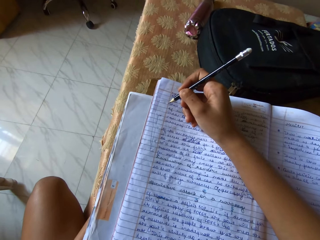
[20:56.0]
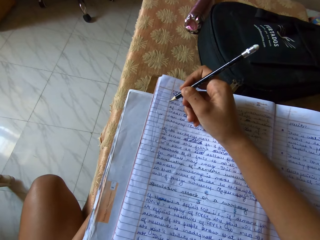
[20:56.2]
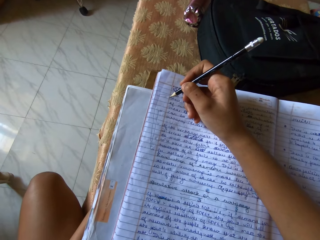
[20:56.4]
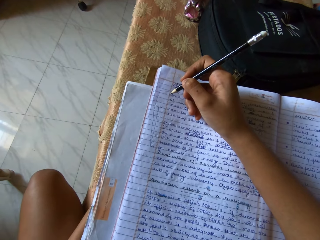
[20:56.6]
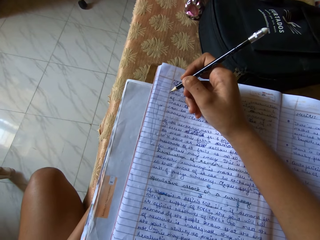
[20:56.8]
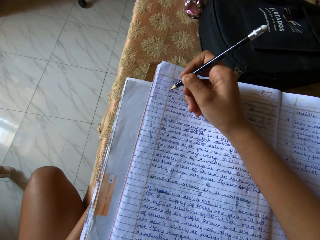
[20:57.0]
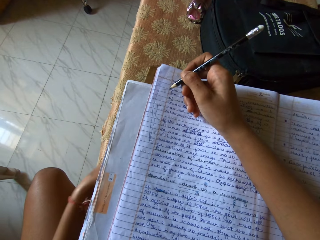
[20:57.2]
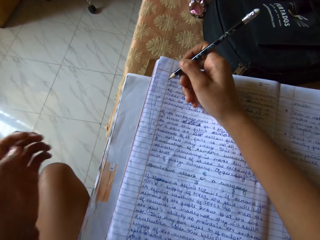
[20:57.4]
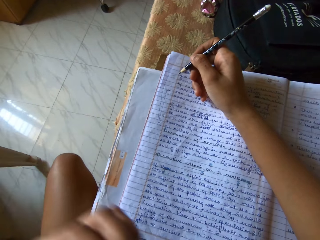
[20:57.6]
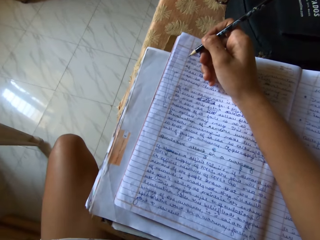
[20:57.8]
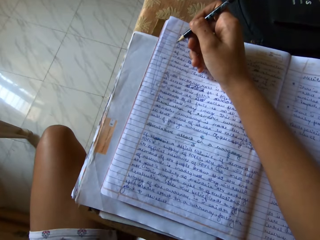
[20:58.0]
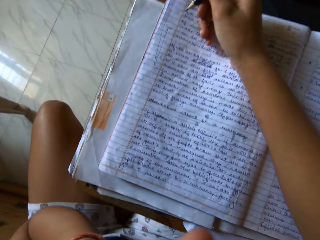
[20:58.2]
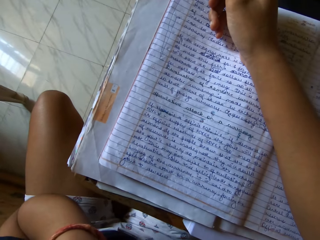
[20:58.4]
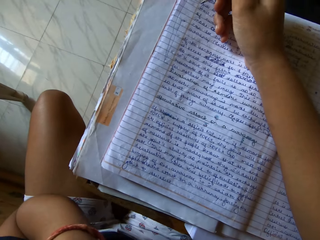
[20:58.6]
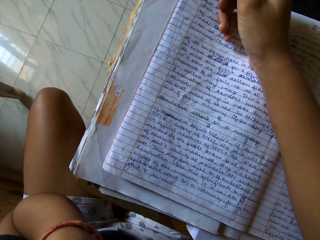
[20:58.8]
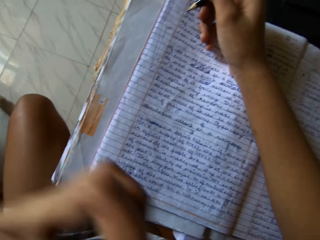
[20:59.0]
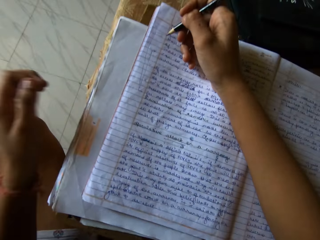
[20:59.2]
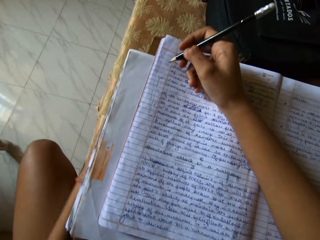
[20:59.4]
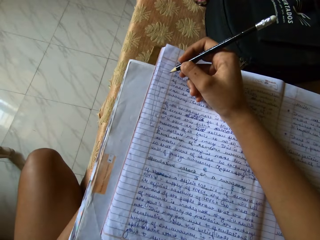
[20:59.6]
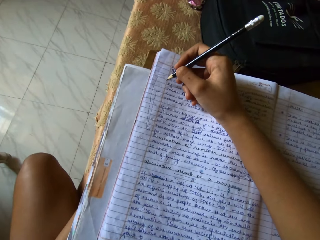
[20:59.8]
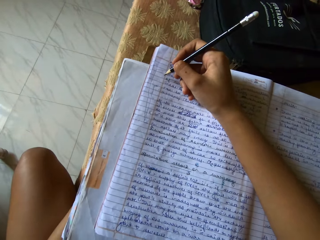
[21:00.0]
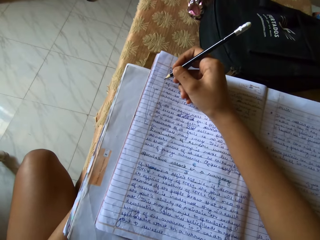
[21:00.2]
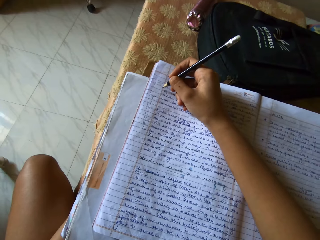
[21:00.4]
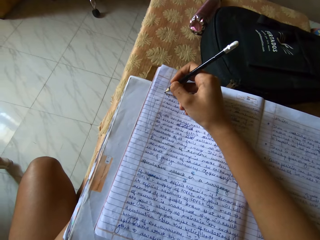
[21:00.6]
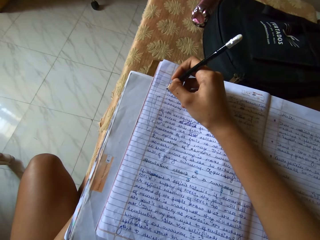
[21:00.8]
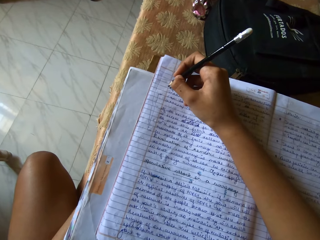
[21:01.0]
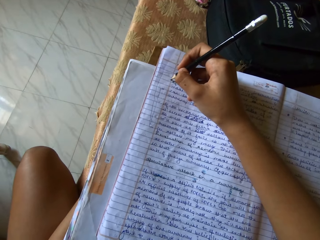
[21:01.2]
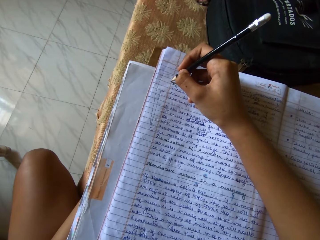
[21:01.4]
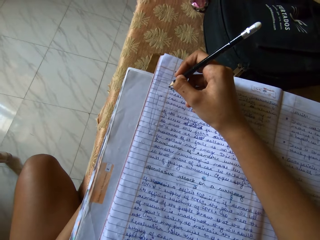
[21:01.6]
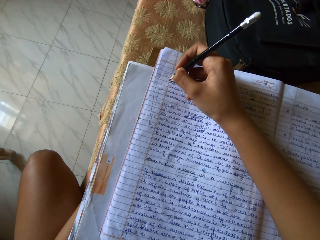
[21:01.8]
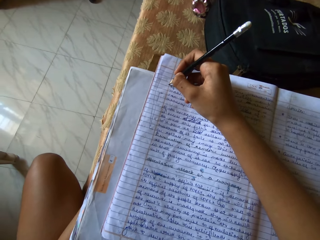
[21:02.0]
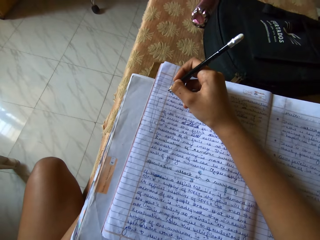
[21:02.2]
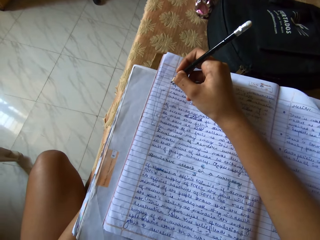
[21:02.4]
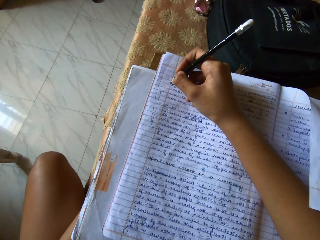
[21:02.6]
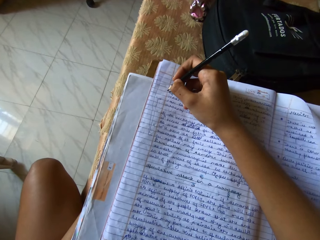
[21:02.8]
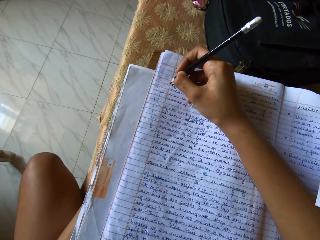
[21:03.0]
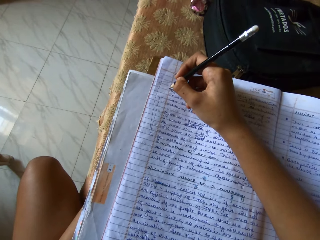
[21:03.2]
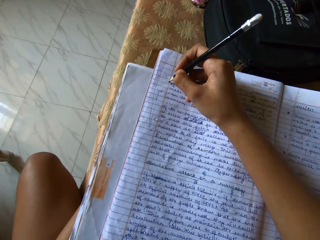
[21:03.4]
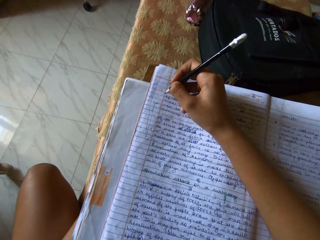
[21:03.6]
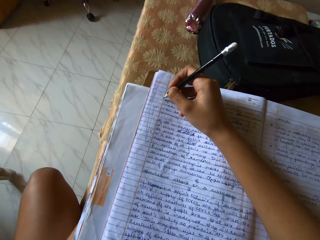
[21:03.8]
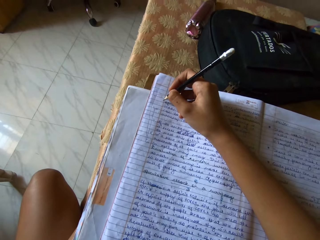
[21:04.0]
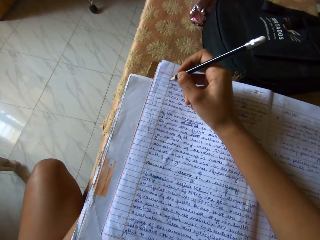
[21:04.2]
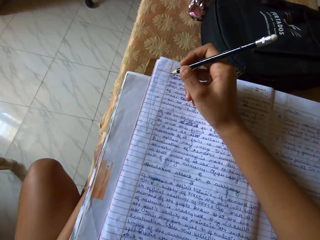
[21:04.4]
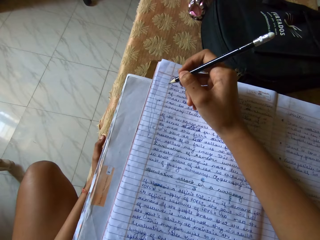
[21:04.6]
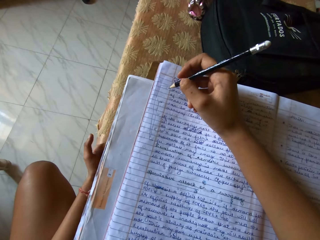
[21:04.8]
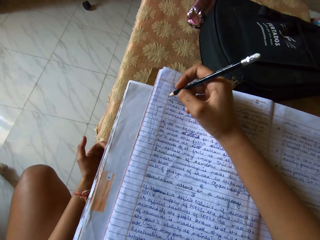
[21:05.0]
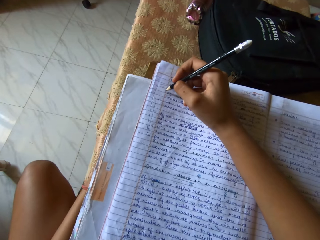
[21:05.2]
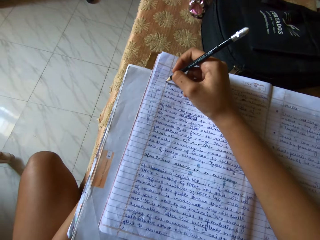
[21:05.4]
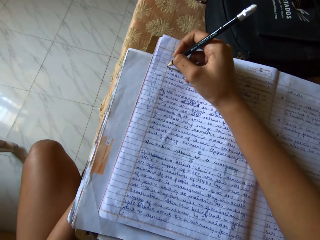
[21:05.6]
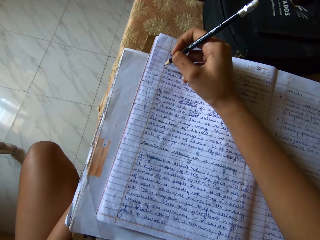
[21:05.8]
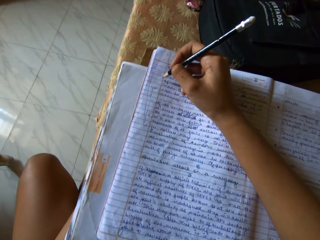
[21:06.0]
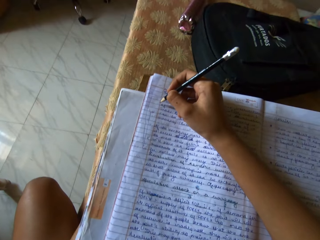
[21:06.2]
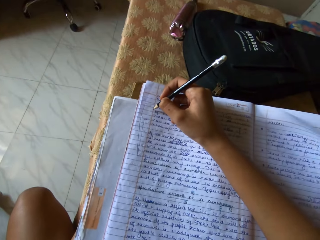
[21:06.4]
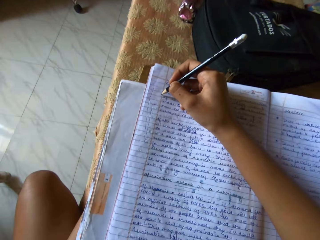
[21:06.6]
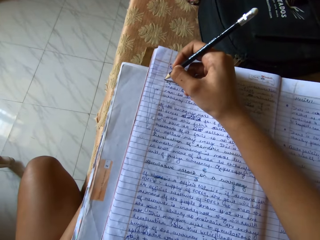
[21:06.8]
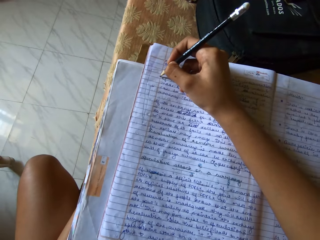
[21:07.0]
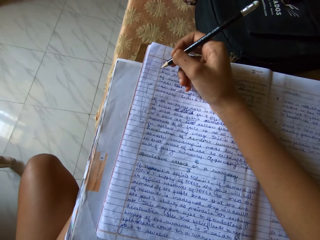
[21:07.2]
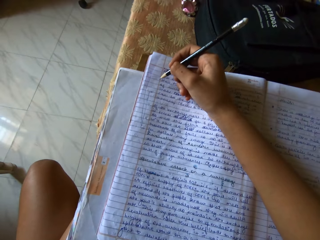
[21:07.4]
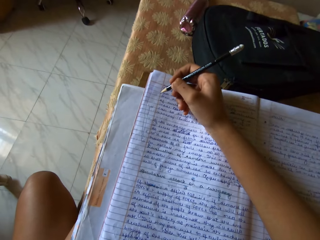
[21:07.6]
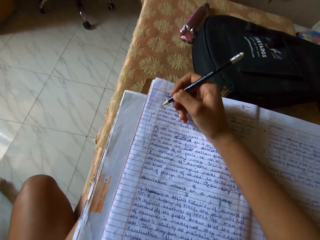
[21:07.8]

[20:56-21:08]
The camera wearer raises the left hand up. They rub the face. They lower the left hand down. They mark an exercise book with a pencil.

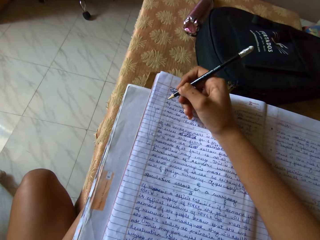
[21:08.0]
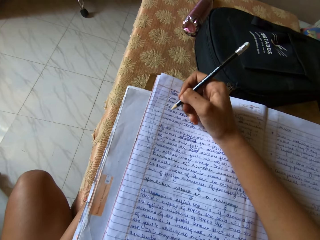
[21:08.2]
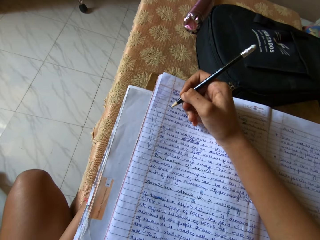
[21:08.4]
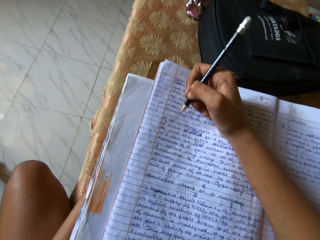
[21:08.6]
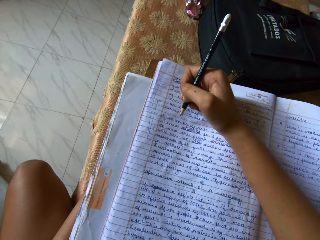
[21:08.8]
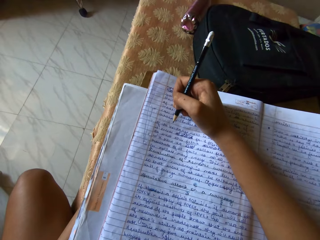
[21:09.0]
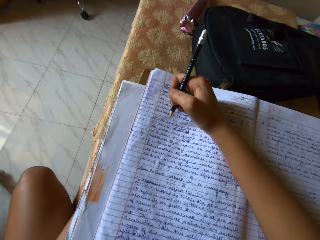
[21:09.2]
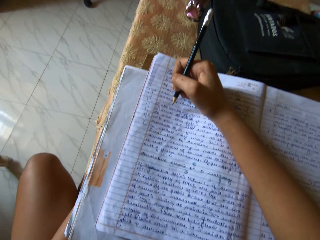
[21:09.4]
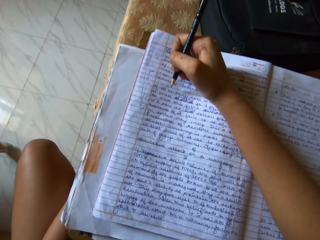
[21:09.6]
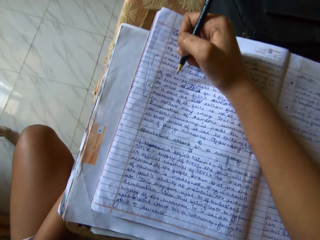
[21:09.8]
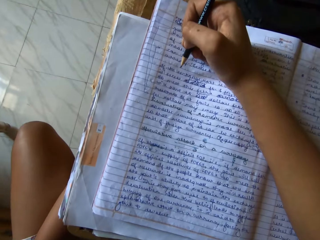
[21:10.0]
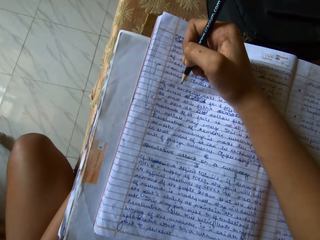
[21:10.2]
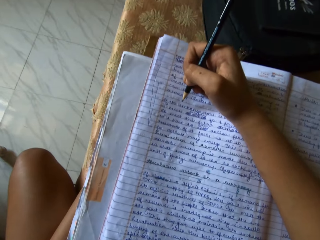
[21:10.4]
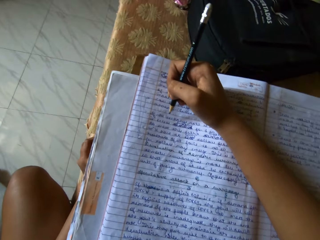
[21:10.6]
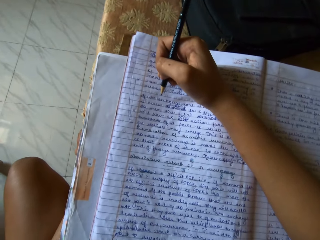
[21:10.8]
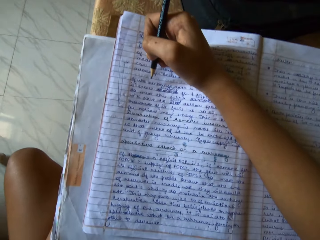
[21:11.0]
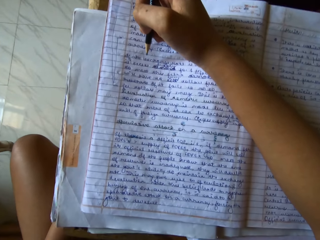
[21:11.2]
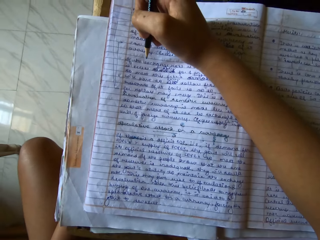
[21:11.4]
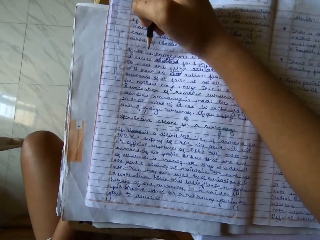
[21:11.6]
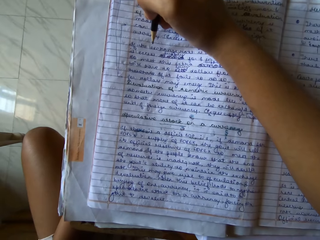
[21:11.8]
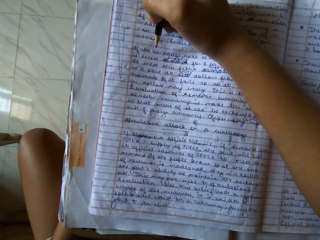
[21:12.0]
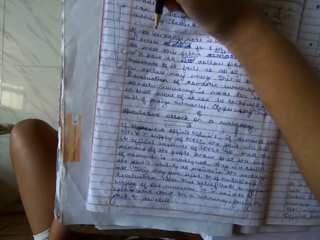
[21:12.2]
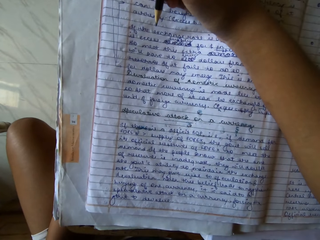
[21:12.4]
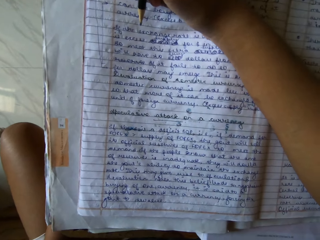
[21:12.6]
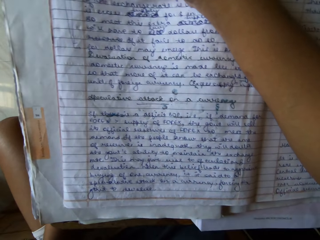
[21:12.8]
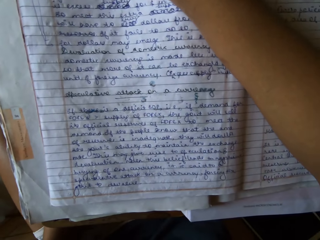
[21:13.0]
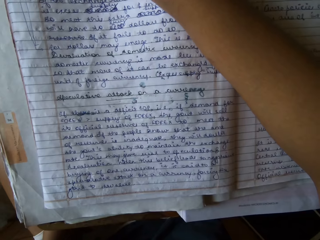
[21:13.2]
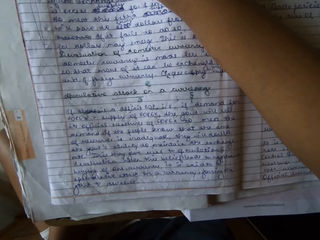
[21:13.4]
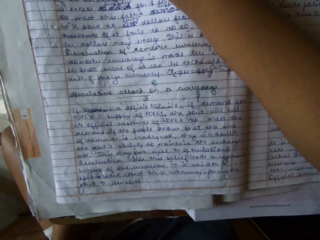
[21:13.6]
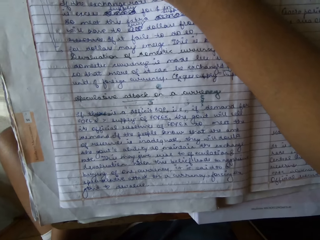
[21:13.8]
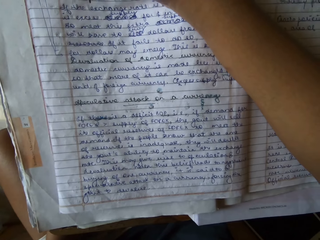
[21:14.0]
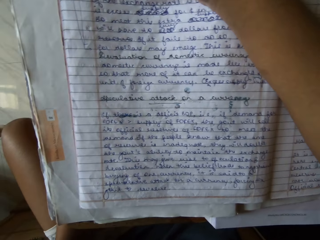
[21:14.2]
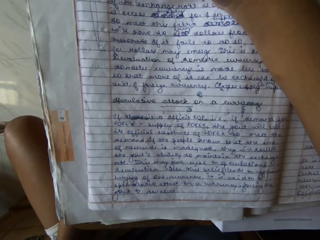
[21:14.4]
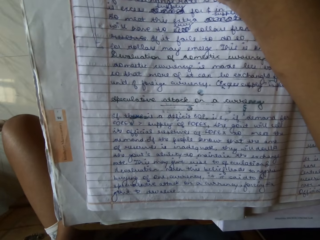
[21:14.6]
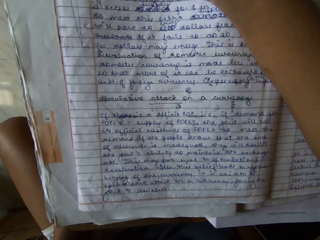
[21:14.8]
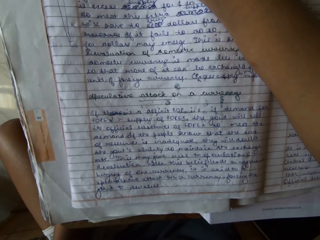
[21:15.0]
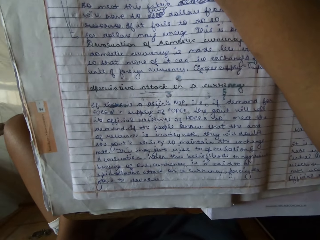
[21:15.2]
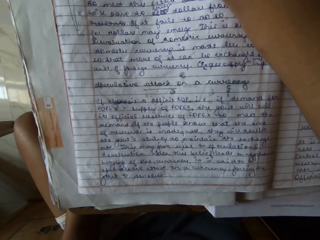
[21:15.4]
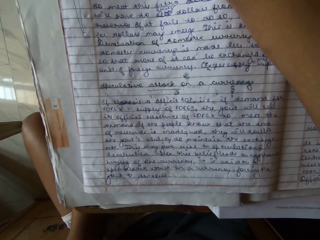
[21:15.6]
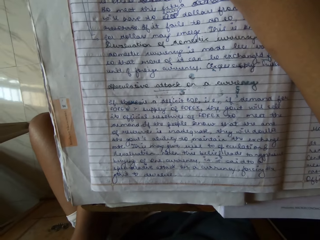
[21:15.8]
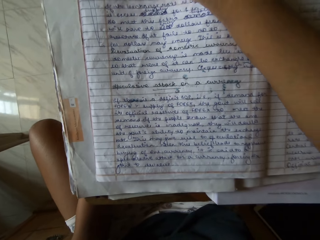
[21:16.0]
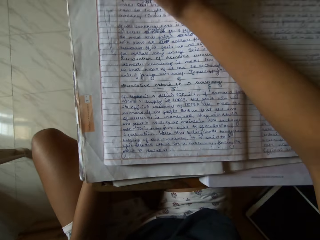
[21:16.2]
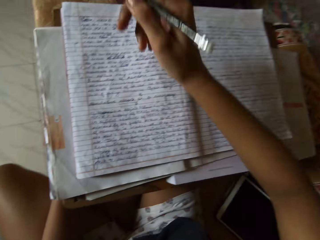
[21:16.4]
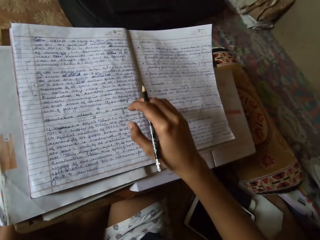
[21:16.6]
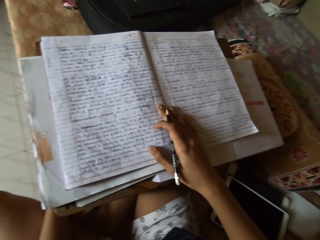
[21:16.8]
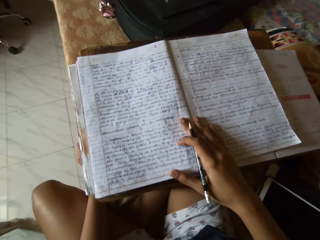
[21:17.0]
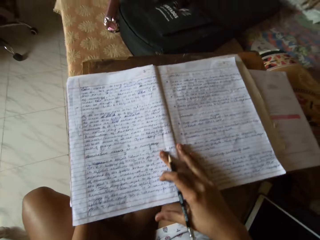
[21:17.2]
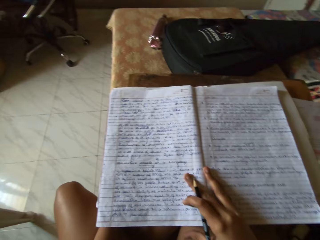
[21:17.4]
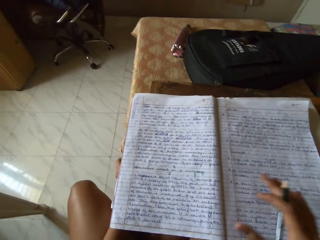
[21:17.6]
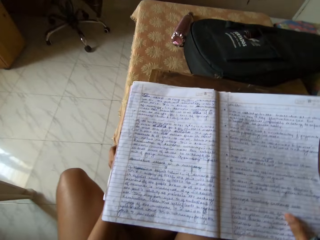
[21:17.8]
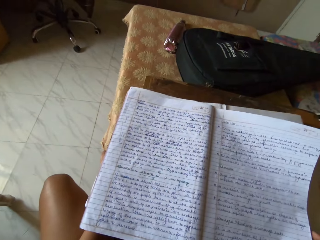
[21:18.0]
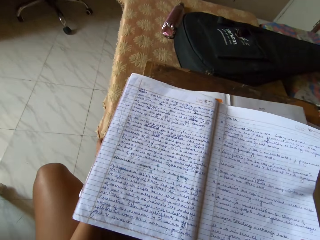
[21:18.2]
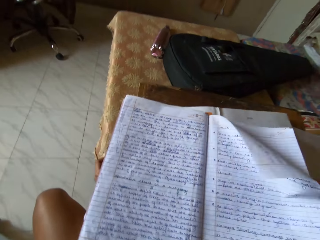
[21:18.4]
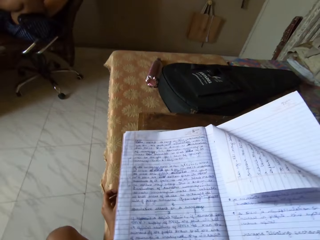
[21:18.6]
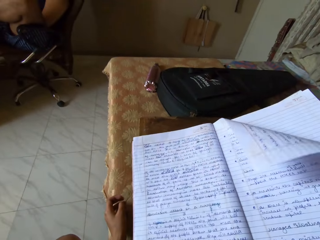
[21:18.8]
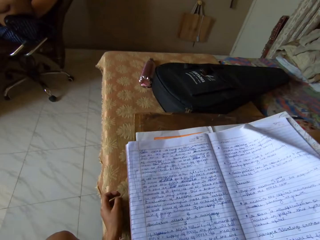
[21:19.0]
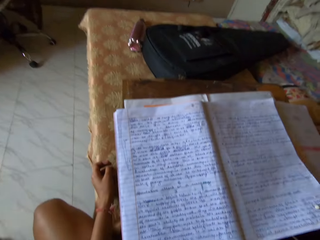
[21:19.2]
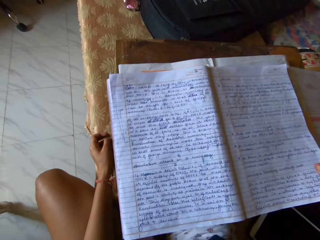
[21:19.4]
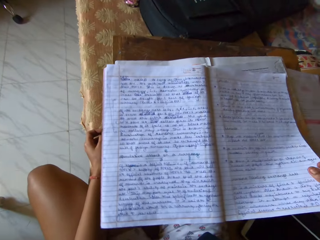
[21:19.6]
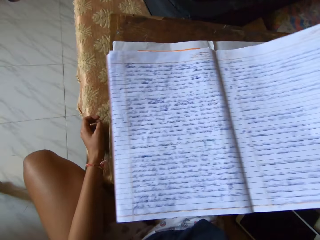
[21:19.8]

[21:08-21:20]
The camera wearer moves the exercise book off the textbook.
